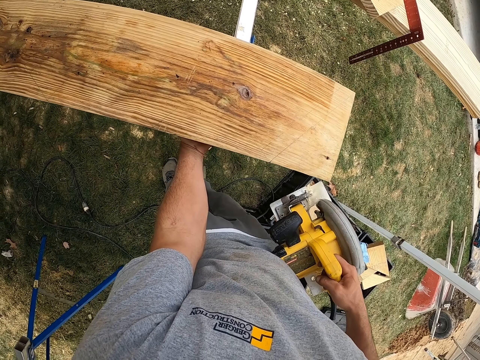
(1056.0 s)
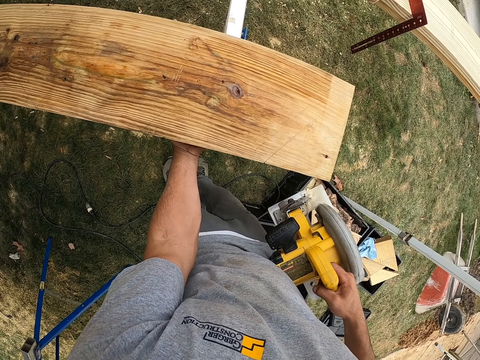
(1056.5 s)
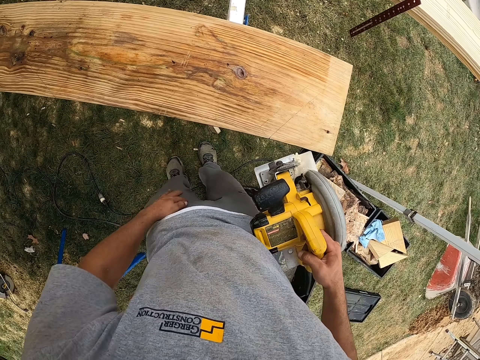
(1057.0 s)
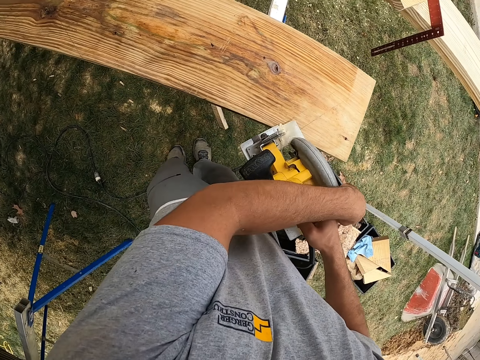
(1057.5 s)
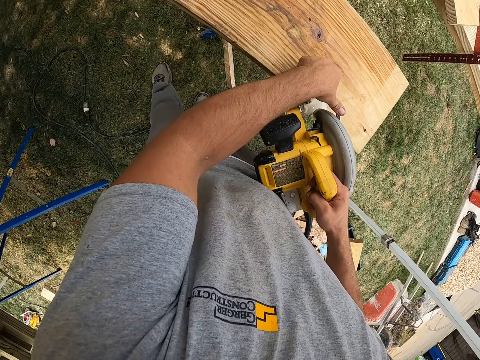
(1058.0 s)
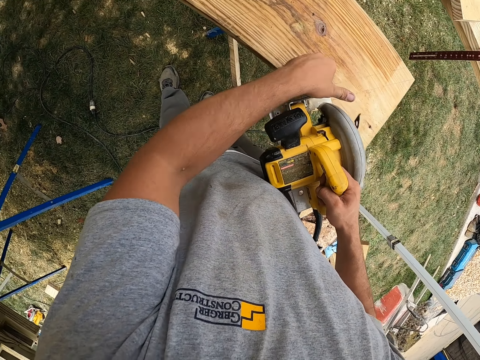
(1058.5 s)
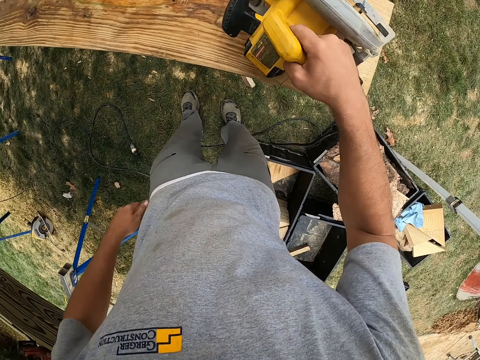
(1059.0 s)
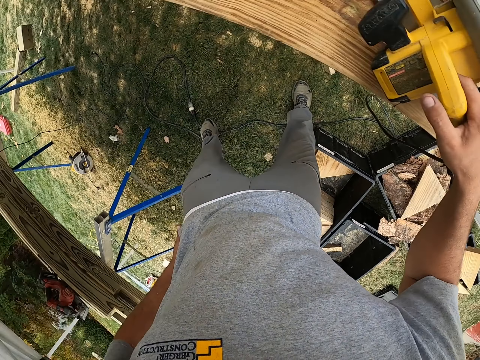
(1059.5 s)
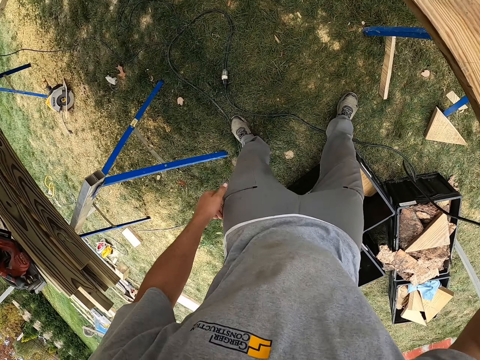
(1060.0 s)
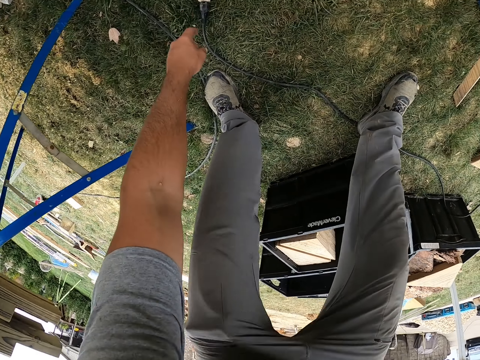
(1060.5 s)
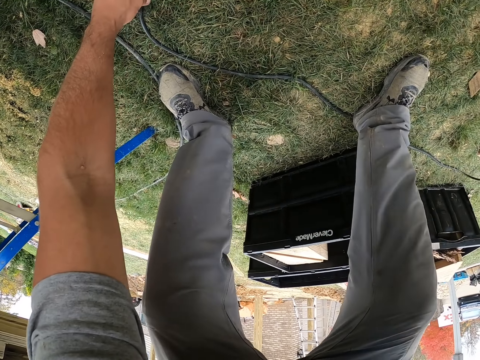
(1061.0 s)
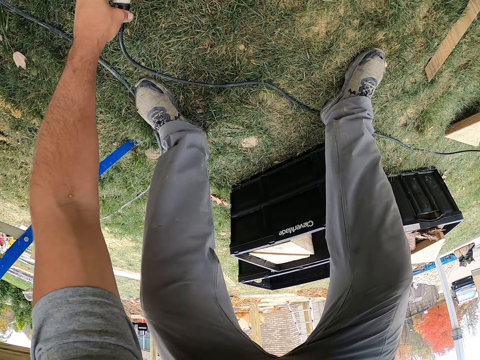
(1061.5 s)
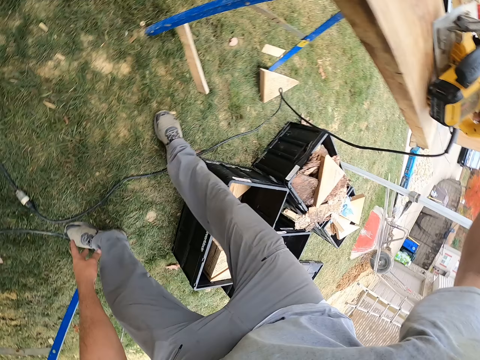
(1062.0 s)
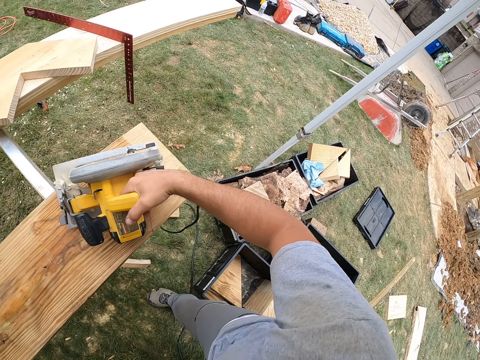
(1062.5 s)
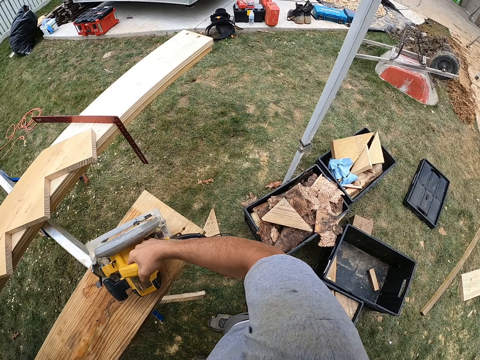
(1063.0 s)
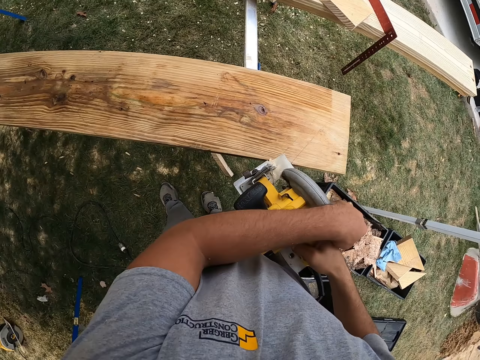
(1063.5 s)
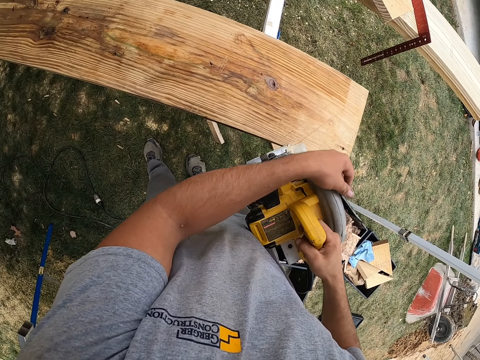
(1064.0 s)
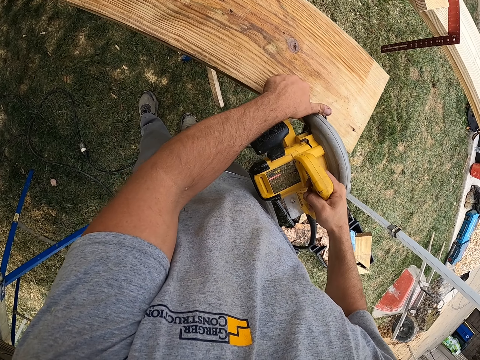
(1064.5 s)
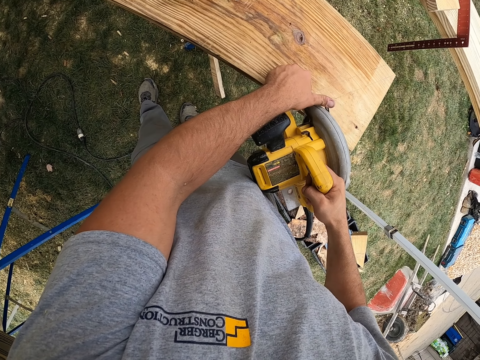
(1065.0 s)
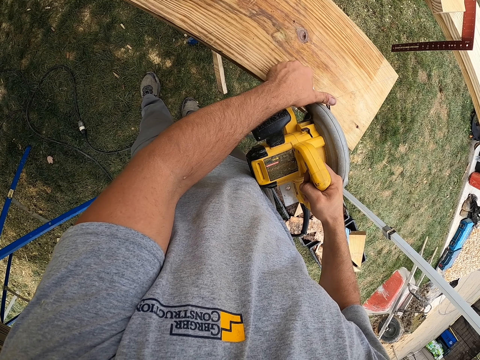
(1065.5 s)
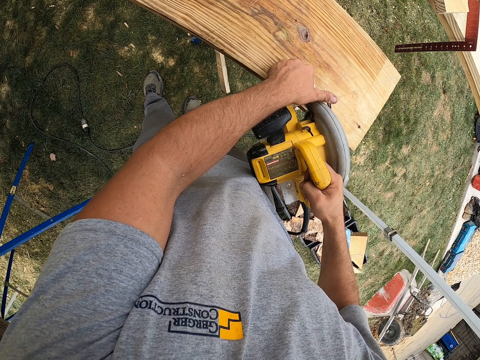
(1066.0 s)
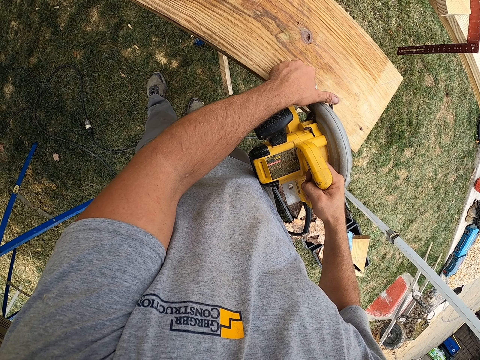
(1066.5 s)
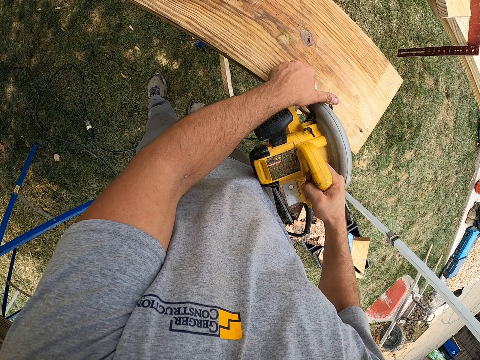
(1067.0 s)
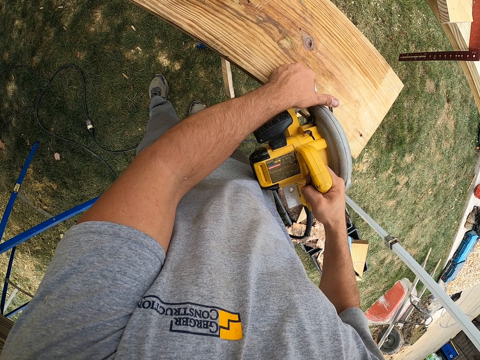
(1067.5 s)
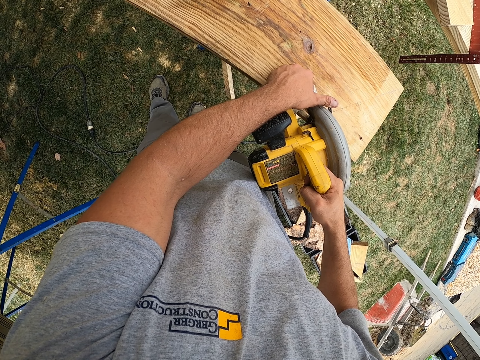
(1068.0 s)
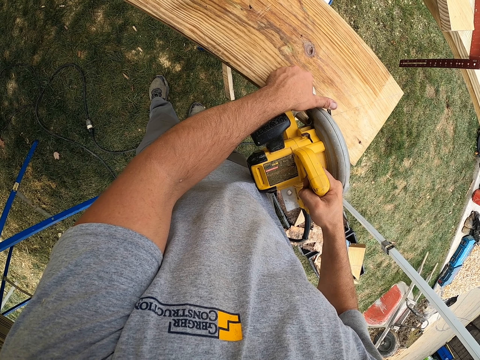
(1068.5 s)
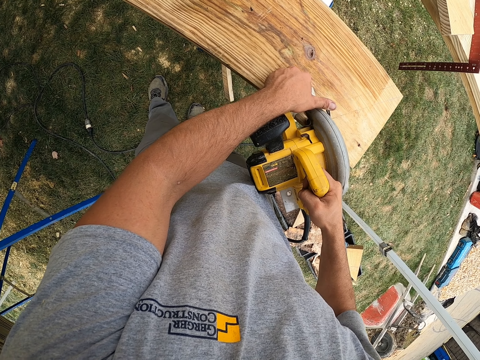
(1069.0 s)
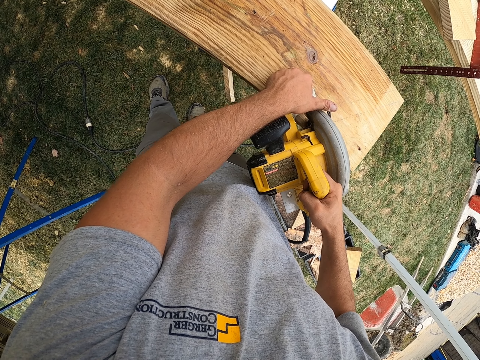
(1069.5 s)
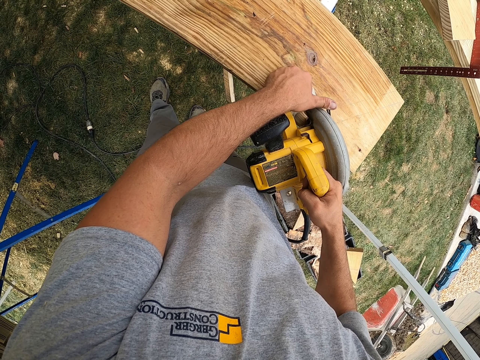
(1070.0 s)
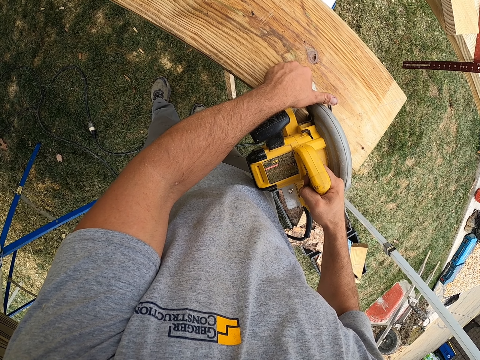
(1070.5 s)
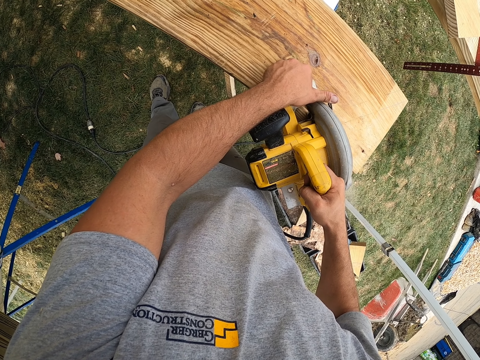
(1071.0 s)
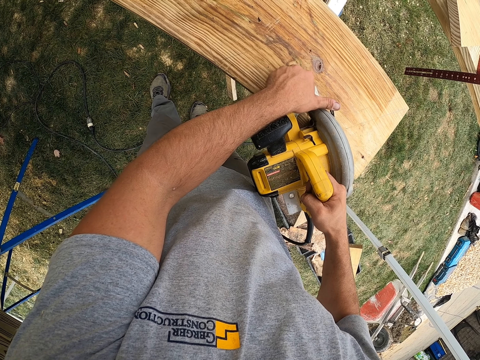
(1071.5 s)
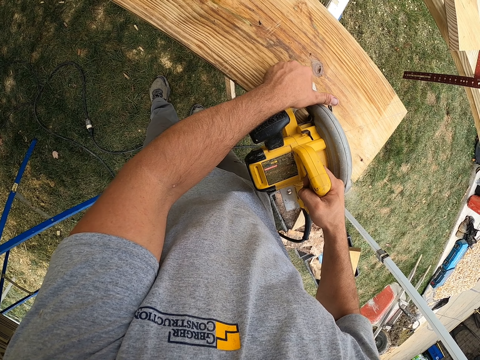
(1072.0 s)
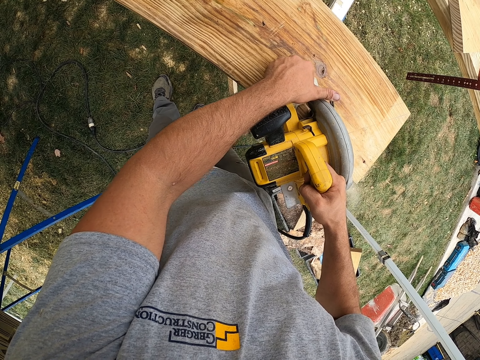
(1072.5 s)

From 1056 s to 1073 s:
The camera wearer adjusts the circular saw. They put the circular saw on the piece of wood. They press the power plug. They touch a cable on the ground. They grab the circular saw. They adjust the circular saw. They cut the piece of wood with the circular saw. They put the saw on the plank. They saw the plank.

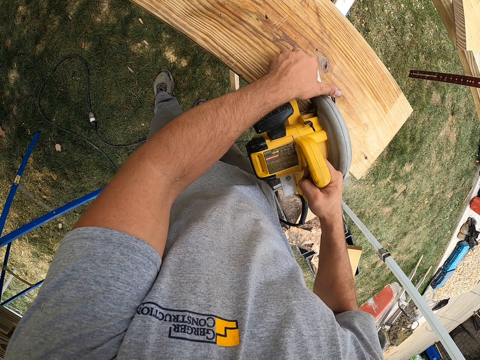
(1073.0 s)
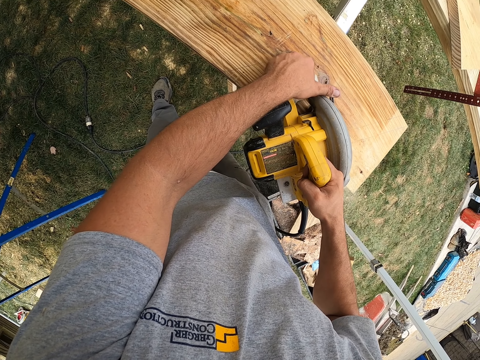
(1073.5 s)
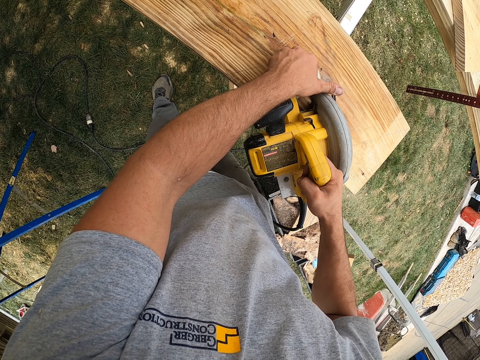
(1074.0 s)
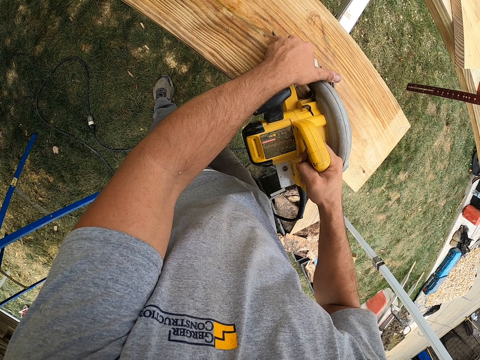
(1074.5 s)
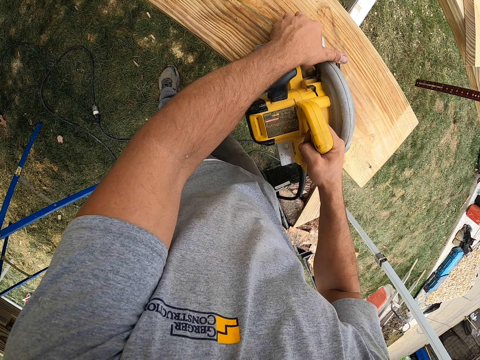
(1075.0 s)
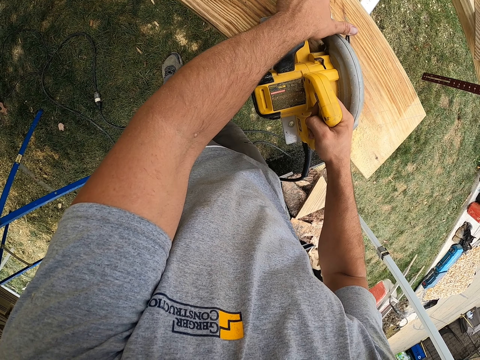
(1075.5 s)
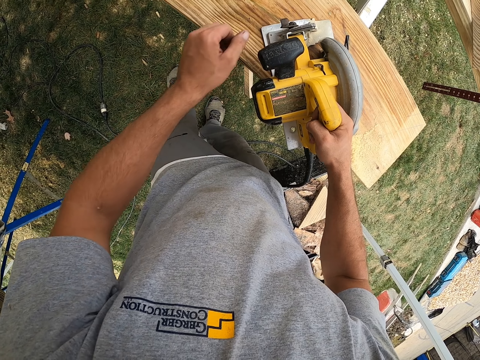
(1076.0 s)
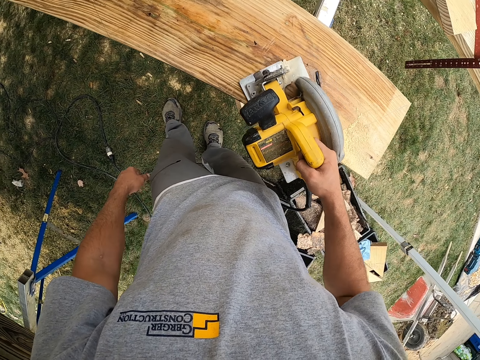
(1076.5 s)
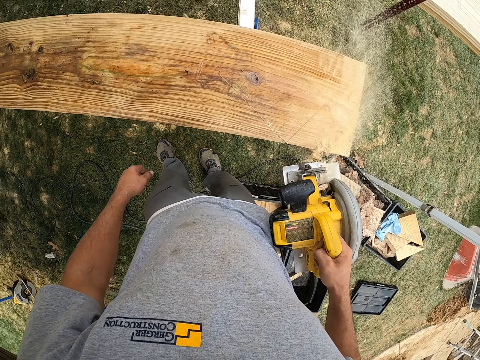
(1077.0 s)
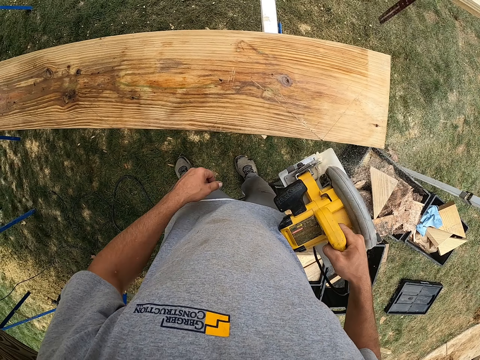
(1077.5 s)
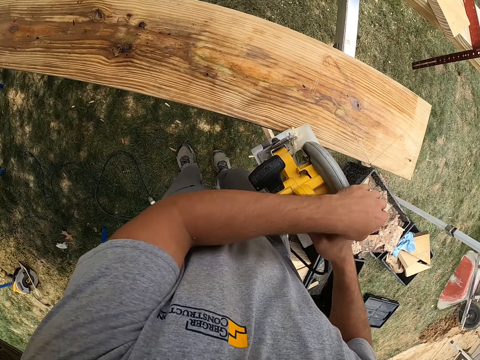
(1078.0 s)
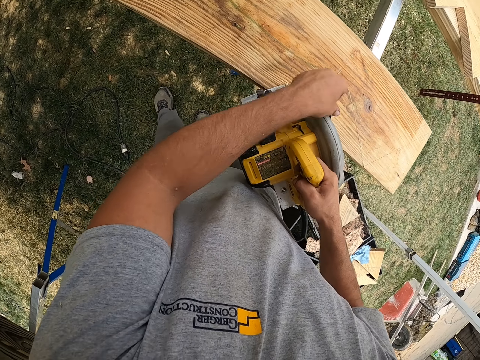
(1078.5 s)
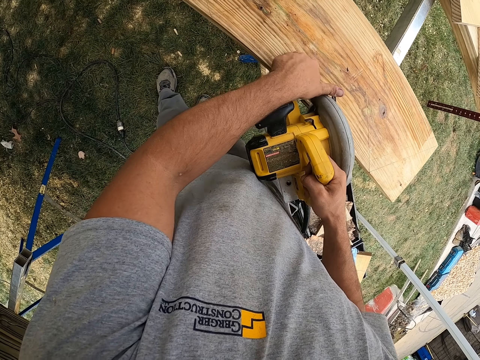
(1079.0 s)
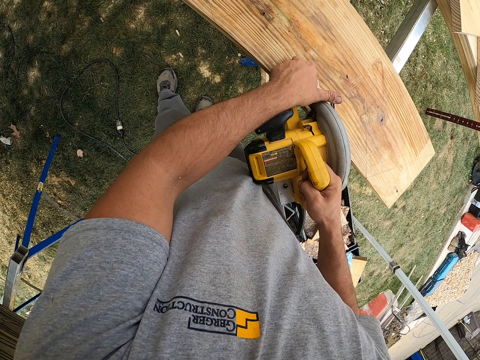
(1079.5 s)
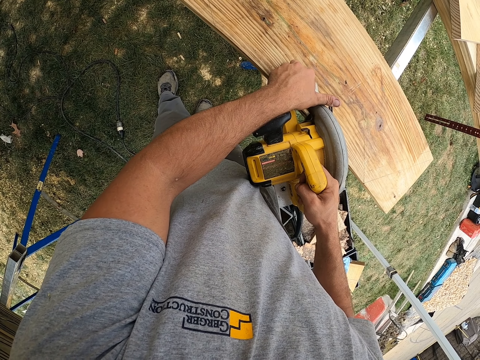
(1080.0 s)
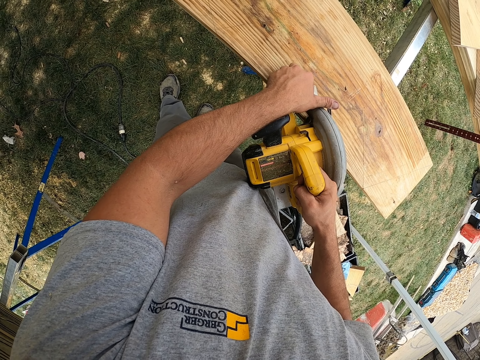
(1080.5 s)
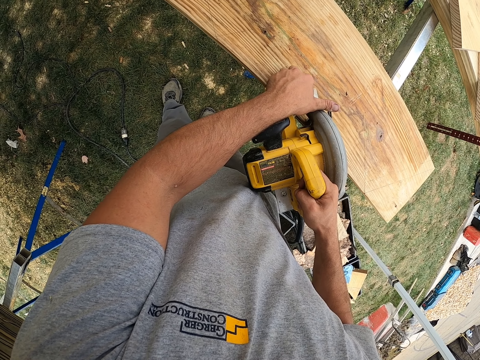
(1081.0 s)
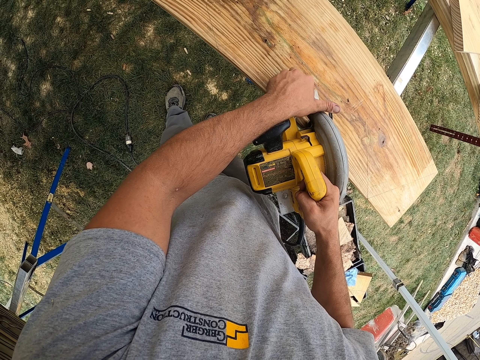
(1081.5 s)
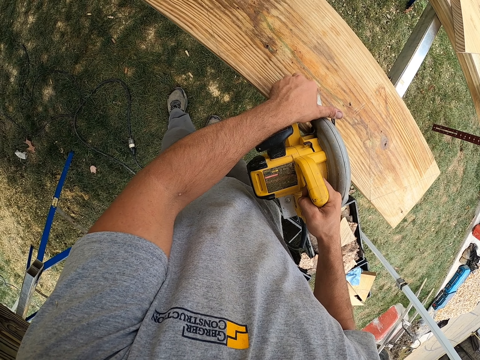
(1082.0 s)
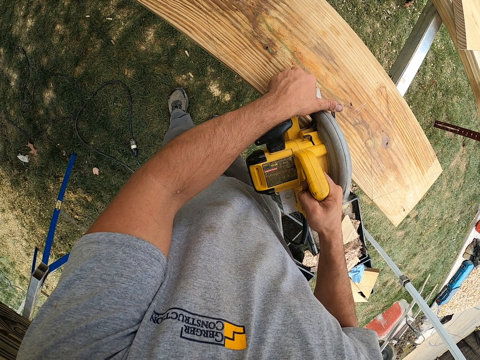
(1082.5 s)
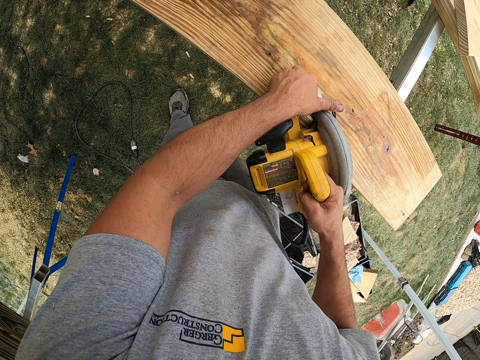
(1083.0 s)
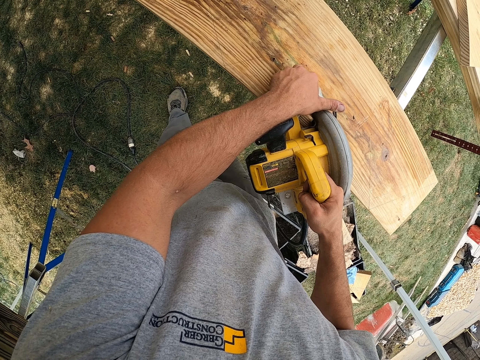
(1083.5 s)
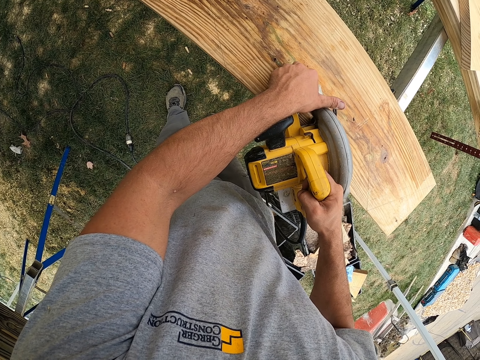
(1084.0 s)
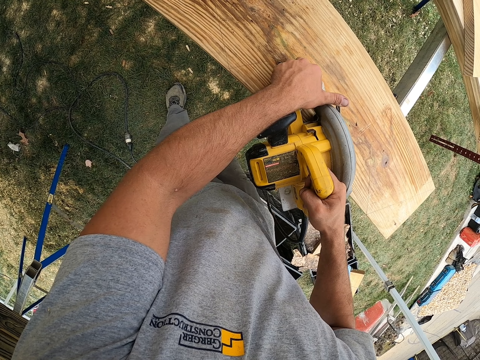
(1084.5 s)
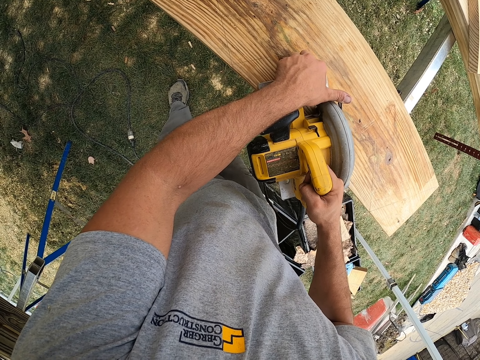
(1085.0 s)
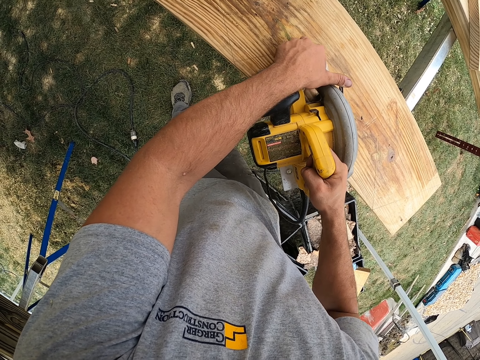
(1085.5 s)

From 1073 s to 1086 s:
The camera wearer holds the circular saw. They remove the saw from the plank. They adjust the circular saw. They cut the piece of wood with the circular saw. They put the saw on the plank.
